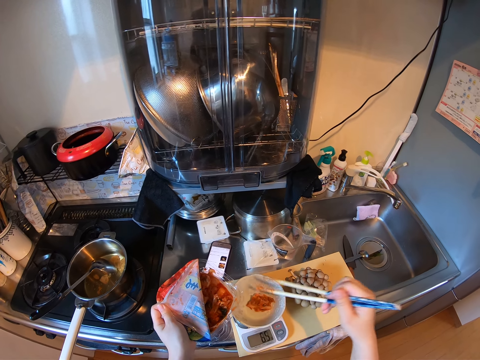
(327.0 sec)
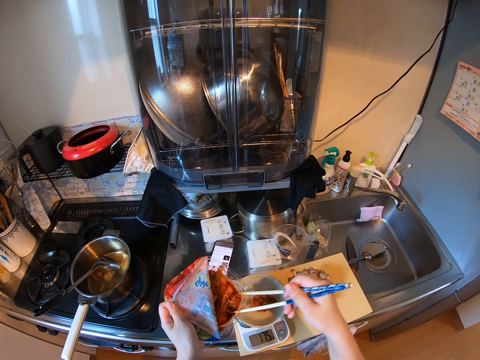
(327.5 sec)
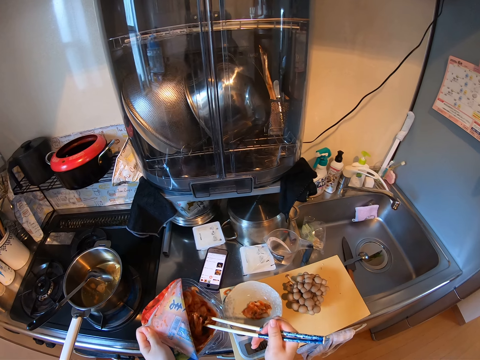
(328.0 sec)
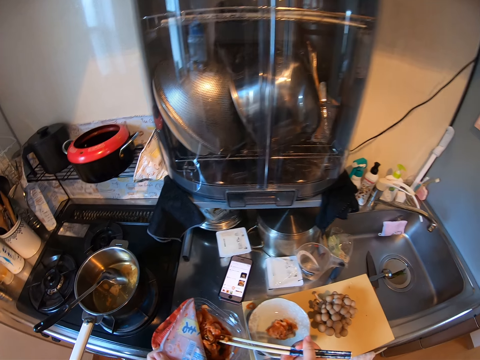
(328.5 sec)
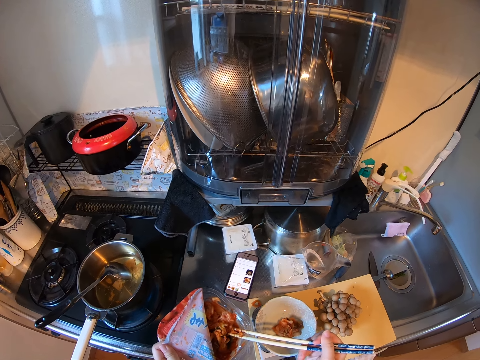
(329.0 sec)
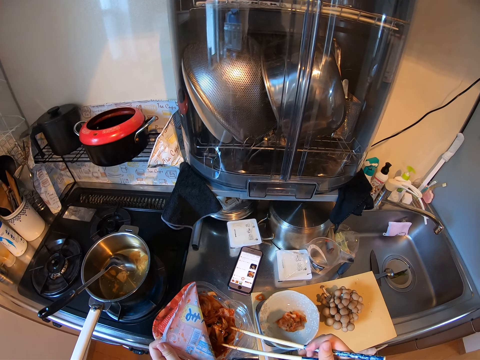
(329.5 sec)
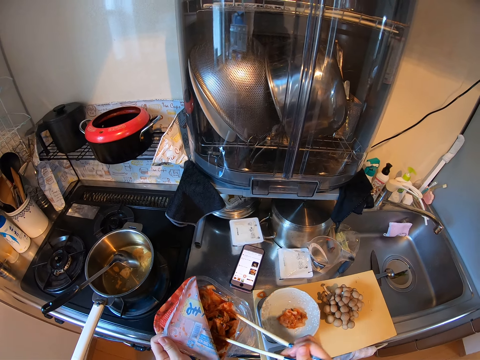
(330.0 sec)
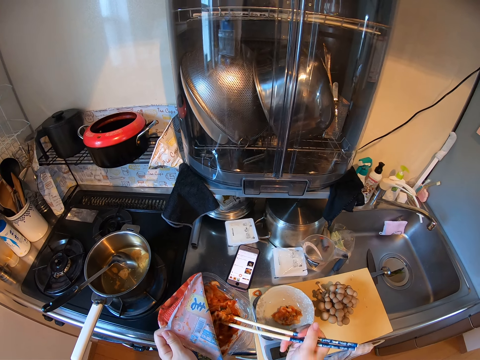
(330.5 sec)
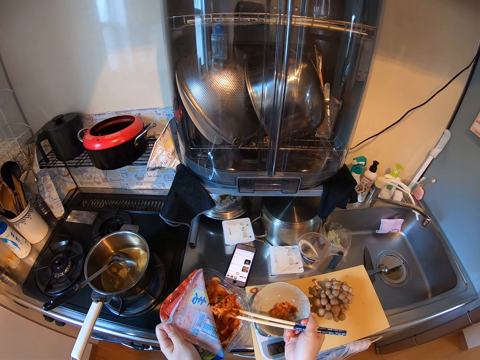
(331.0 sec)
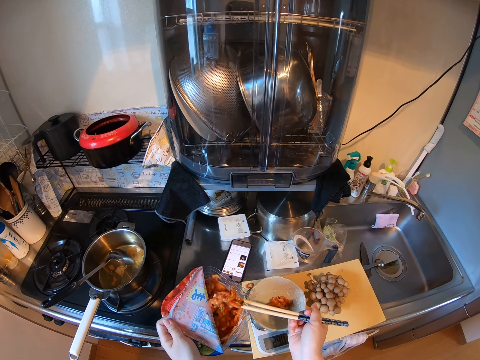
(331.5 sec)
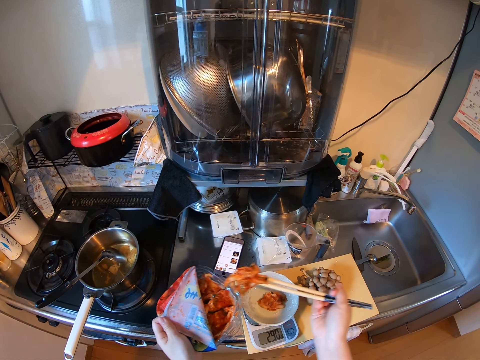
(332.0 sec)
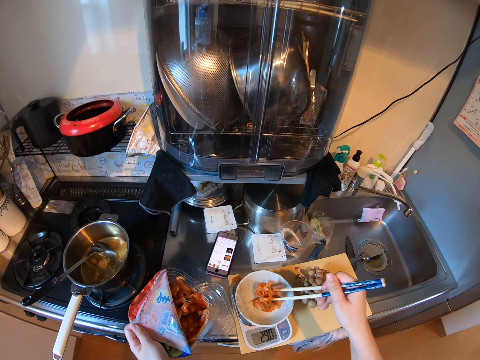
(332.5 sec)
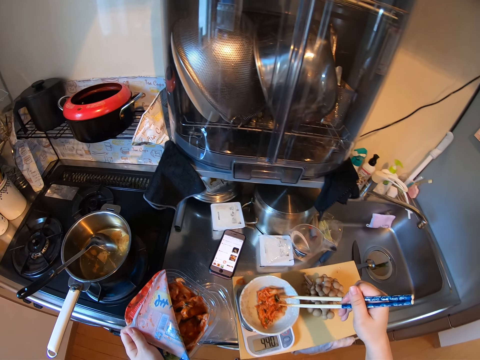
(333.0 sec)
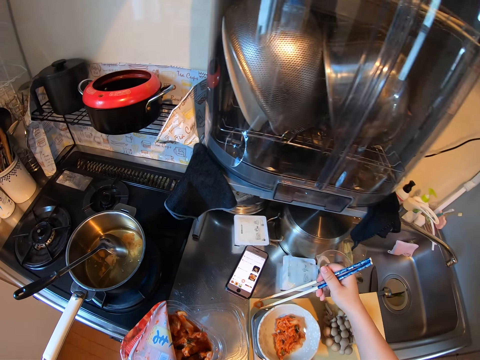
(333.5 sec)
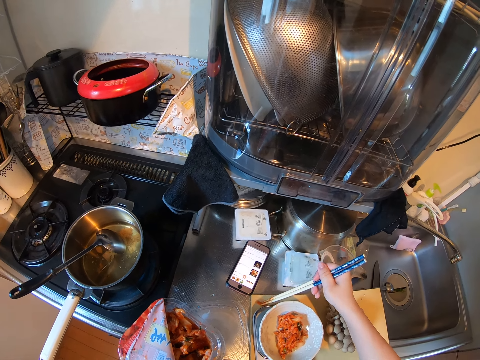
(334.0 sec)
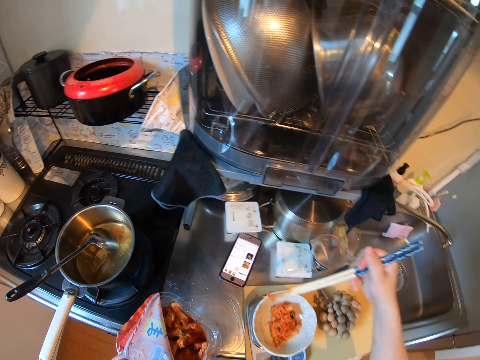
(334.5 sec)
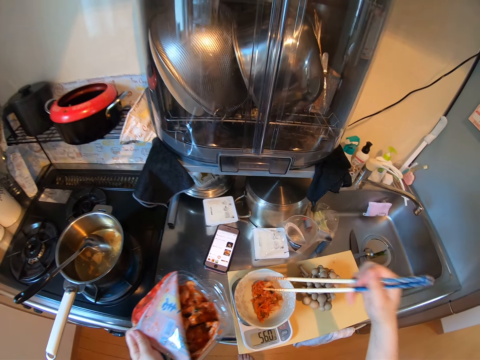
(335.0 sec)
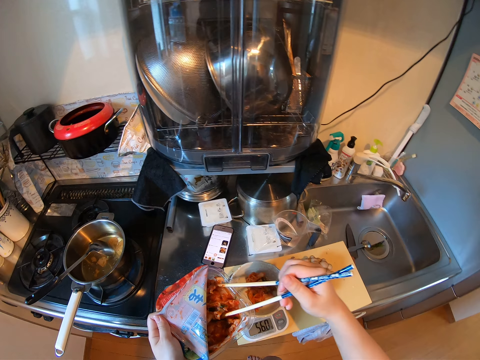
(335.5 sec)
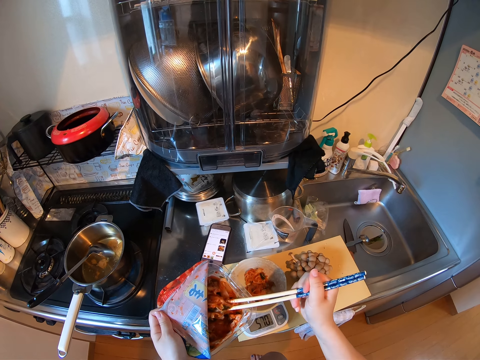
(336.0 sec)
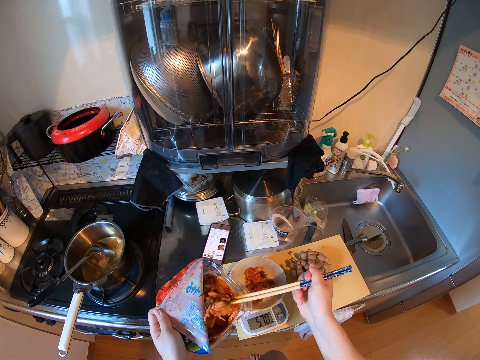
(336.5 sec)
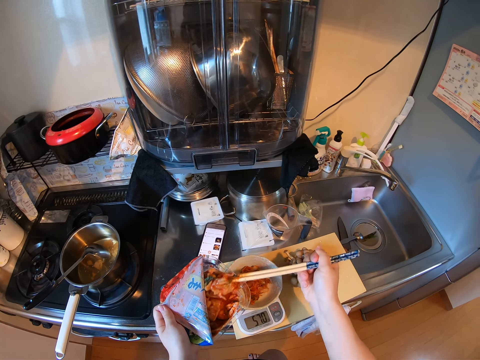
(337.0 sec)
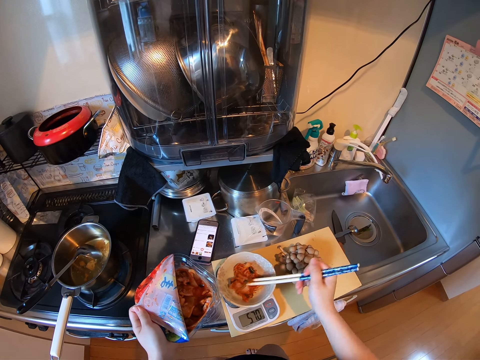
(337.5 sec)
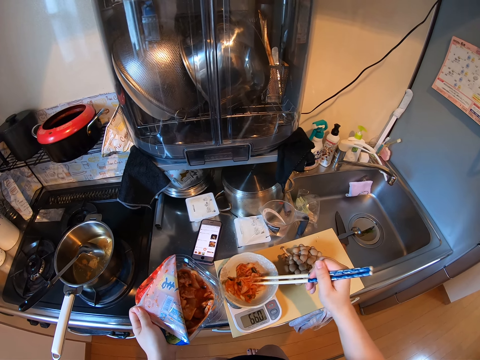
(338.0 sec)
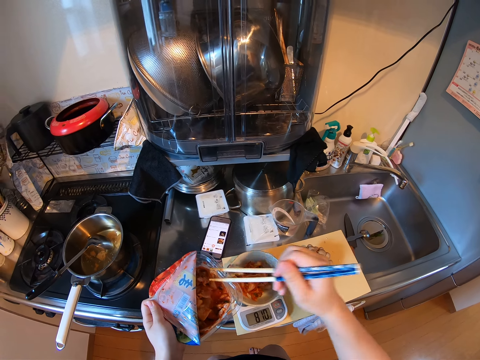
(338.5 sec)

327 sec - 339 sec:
The camera wearer picks the pasta from the container. They put the pasta in the plate with the chopsticks. They pick the pasta from the chopping board. They put the pasta in the plate with the chopsticks. They pick the pasta from the container. They put the pasta in the plate with the chopsticks.

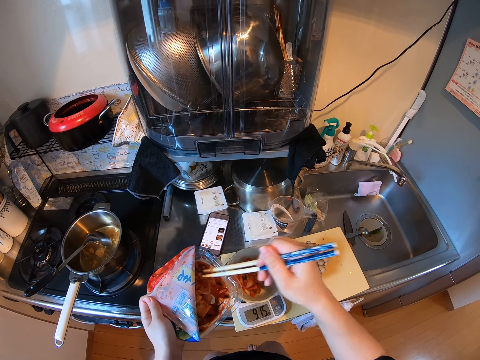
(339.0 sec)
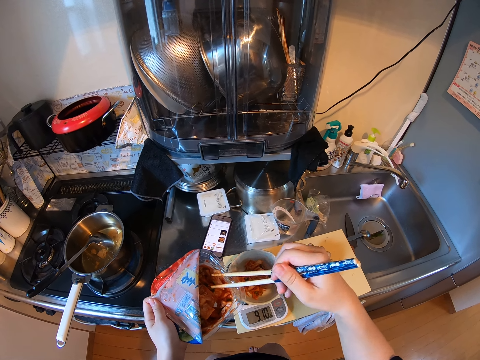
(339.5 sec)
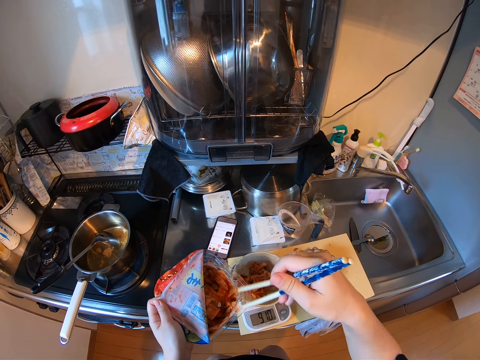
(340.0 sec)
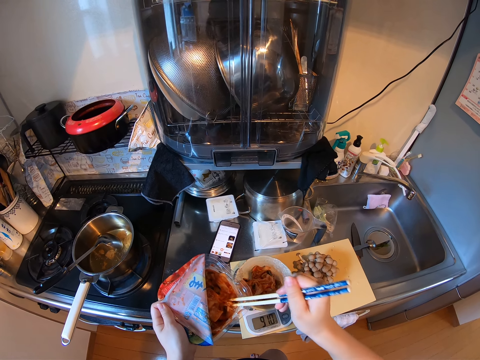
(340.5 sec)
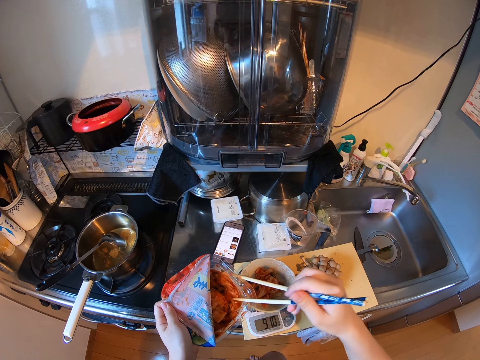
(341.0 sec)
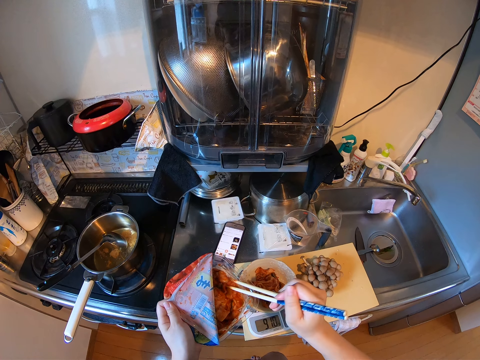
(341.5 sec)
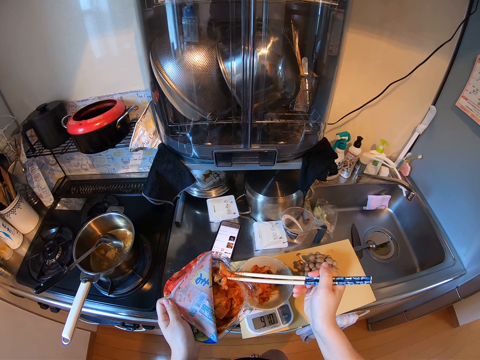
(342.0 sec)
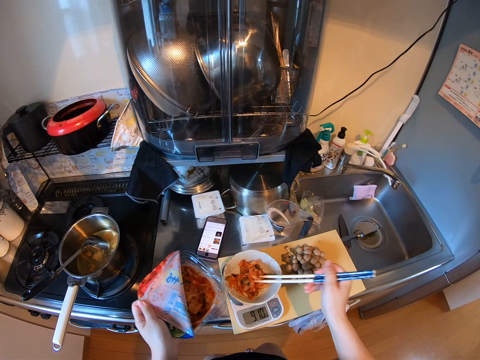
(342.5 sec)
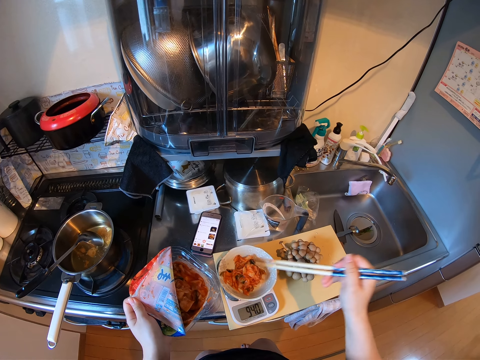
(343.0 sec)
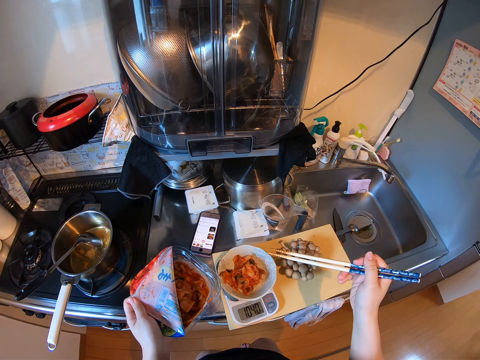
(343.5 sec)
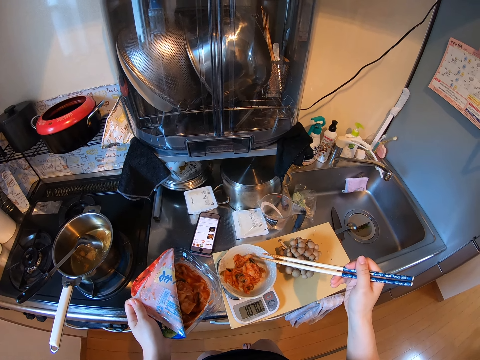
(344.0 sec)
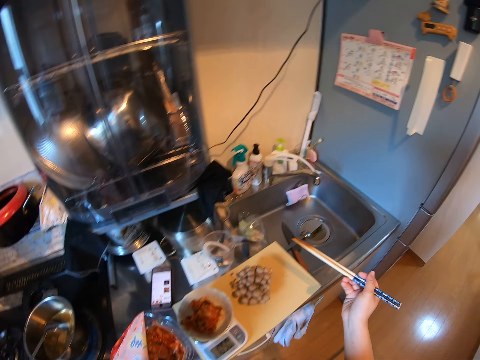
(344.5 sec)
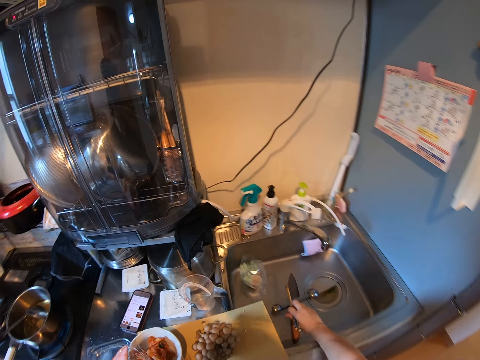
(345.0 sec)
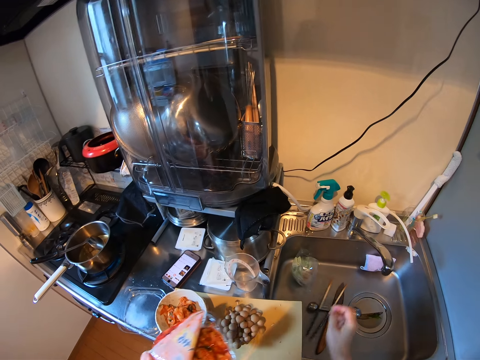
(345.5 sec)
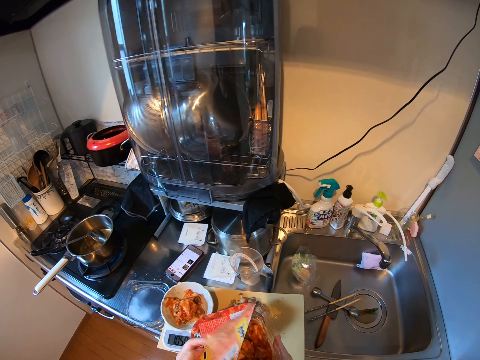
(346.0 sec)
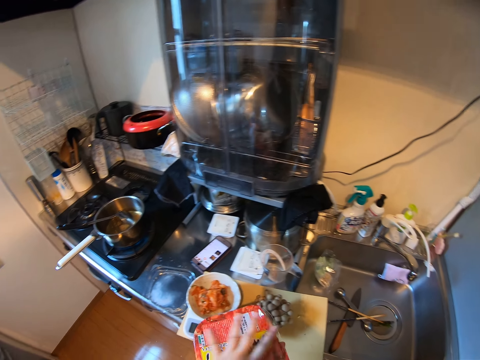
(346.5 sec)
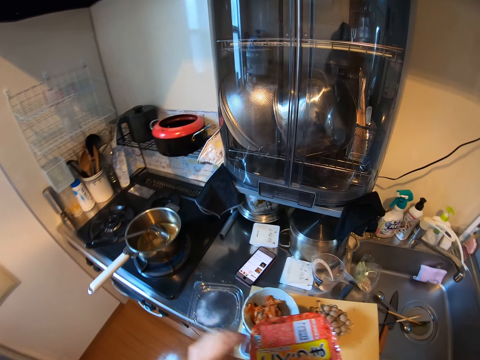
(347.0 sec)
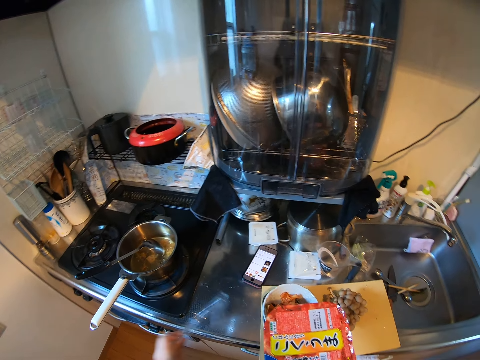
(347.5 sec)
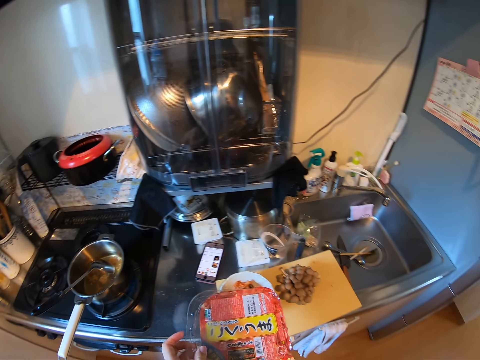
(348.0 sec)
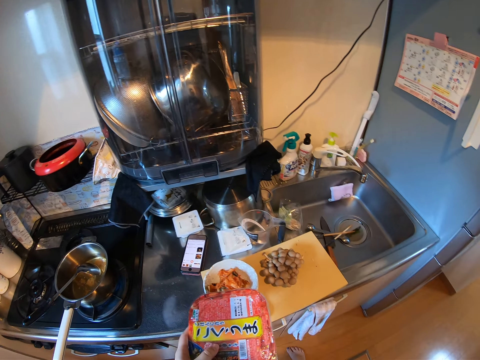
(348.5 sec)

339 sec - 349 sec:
The camera wearer picks the pasta from the container. They put the pasta in the plate with the chopsticks. They drop the chopsticks in a sink. They seal the sachet of food recipe. They cover the container with the wrapper. They pick up the container cover from the kitchen worktop. They cover the container.

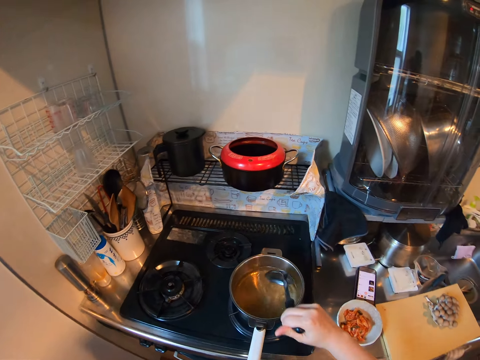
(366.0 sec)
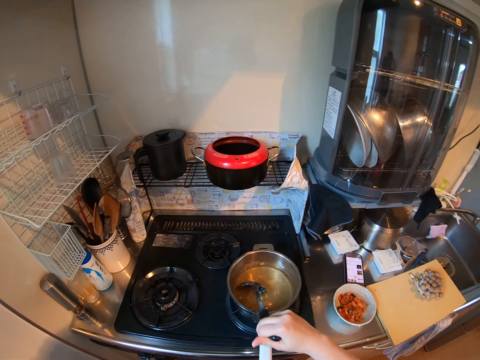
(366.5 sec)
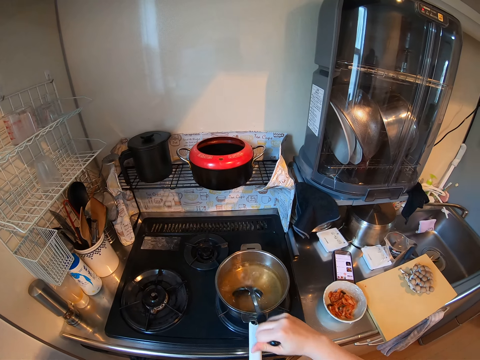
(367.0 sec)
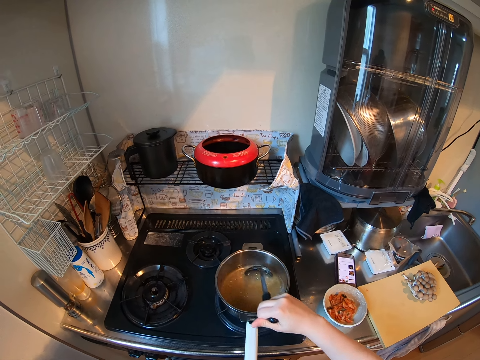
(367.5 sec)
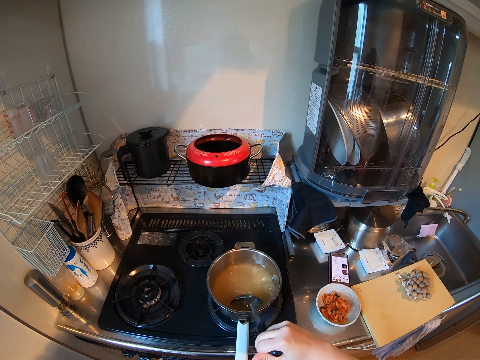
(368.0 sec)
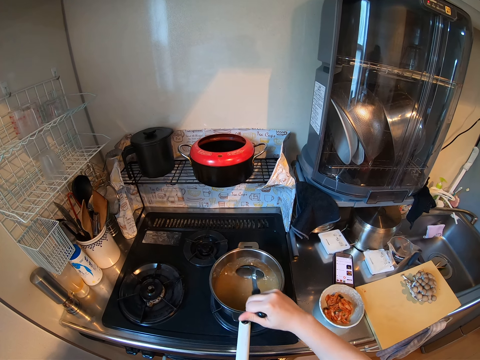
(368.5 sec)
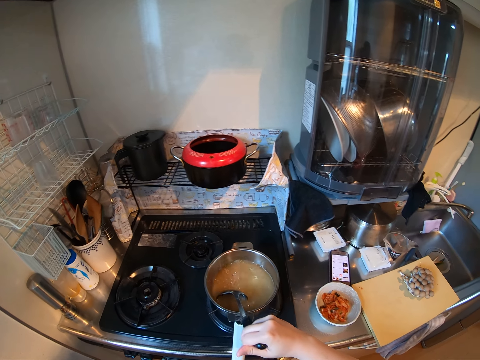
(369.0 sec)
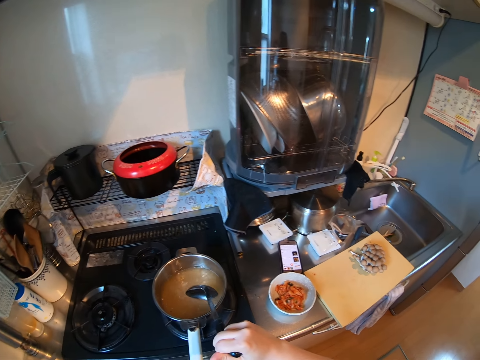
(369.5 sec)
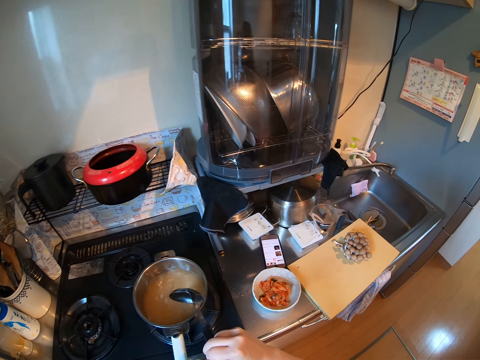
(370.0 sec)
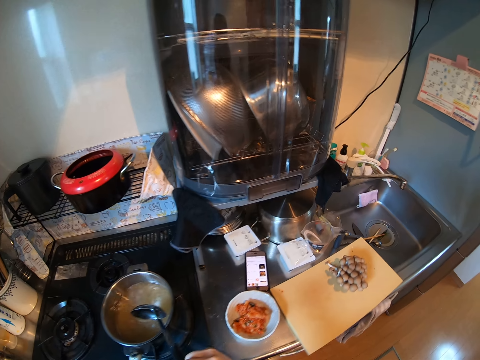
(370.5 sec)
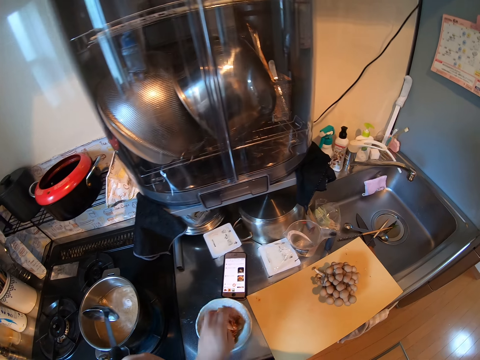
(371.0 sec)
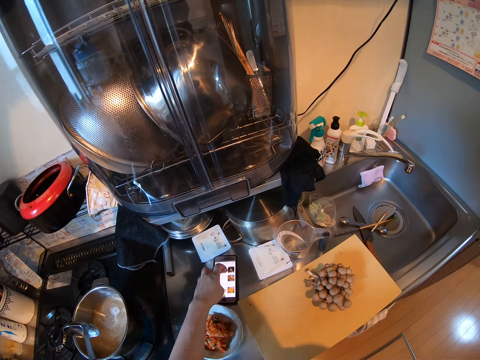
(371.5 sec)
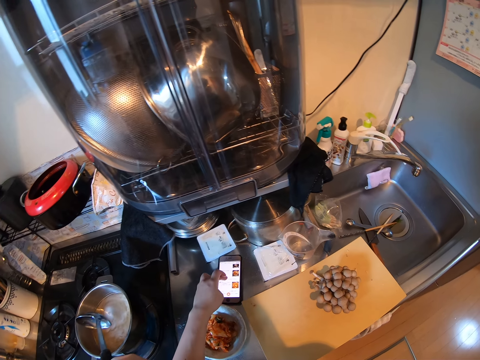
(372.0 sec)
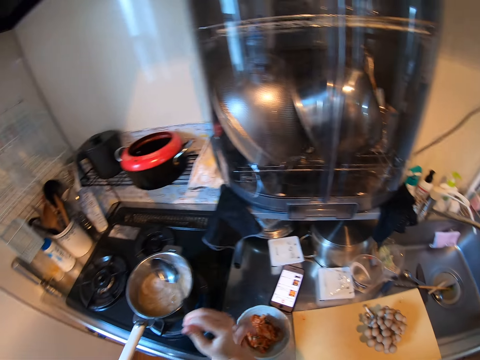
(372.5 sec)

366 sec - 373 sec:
The camera wearer shakes the cooking spoon. They scroll the phone.
